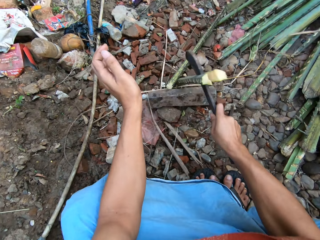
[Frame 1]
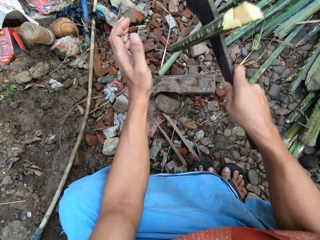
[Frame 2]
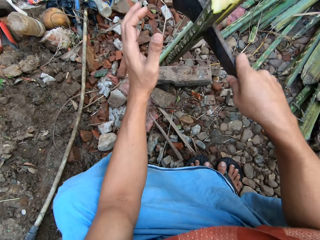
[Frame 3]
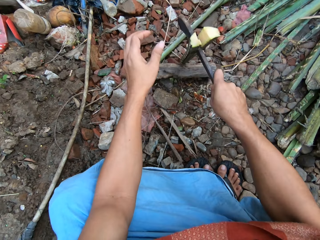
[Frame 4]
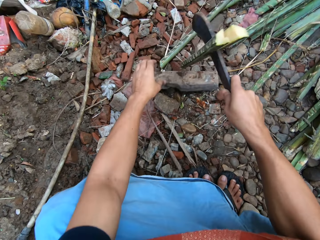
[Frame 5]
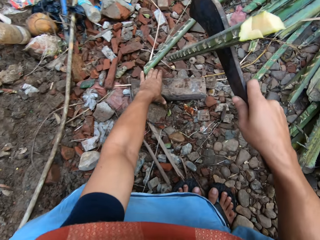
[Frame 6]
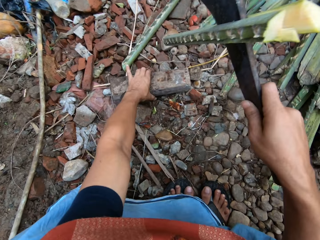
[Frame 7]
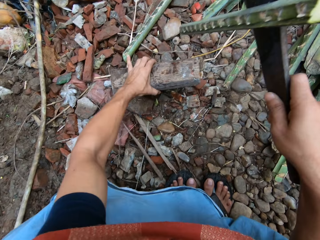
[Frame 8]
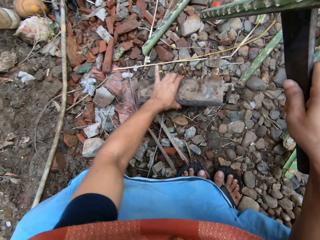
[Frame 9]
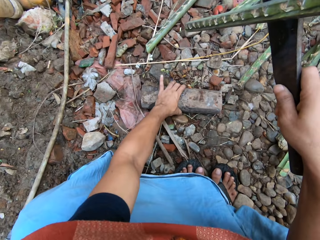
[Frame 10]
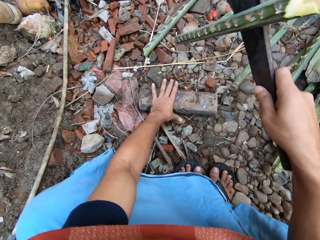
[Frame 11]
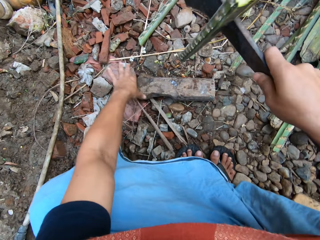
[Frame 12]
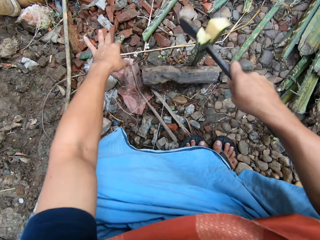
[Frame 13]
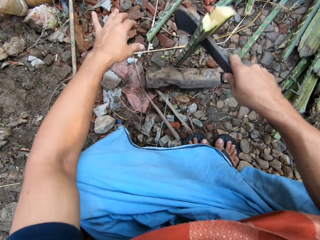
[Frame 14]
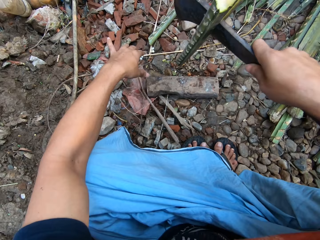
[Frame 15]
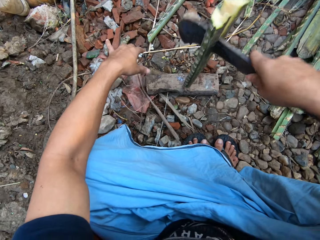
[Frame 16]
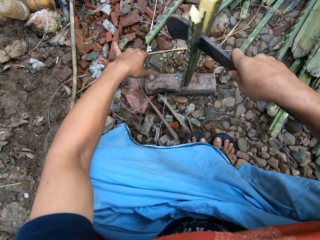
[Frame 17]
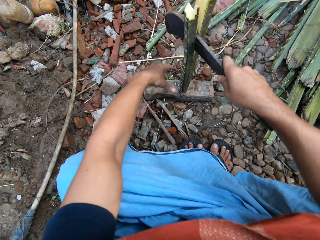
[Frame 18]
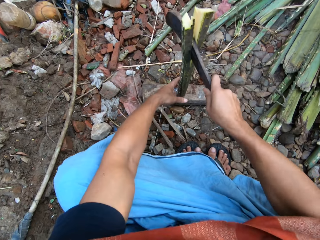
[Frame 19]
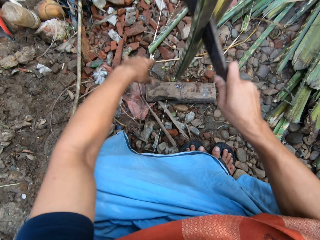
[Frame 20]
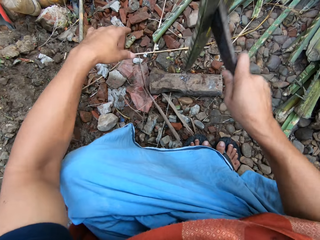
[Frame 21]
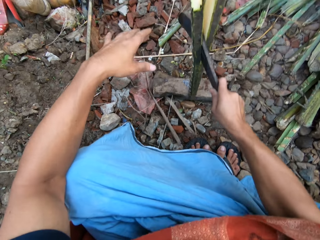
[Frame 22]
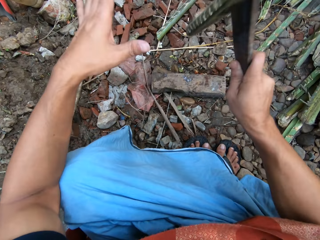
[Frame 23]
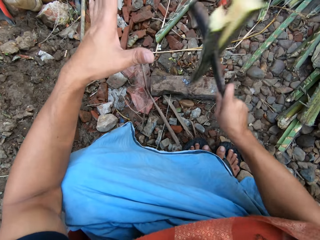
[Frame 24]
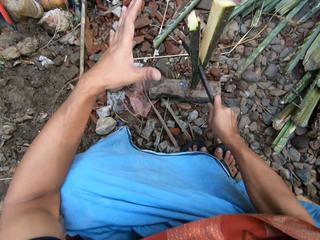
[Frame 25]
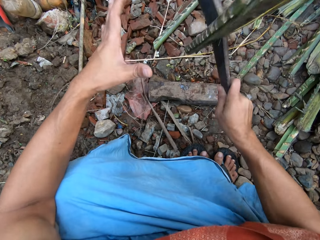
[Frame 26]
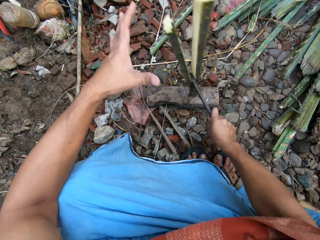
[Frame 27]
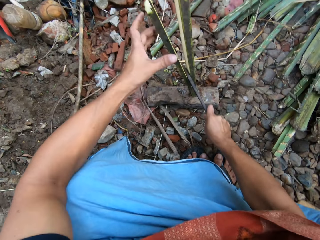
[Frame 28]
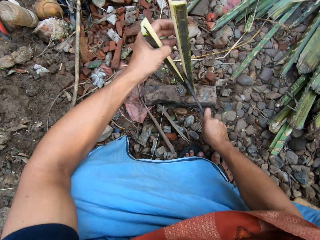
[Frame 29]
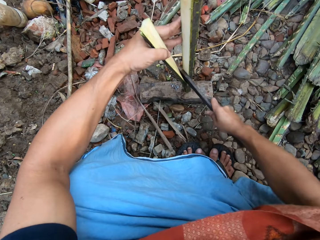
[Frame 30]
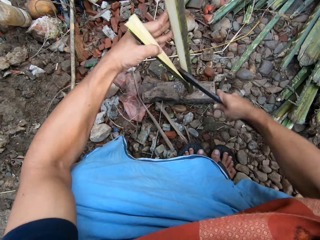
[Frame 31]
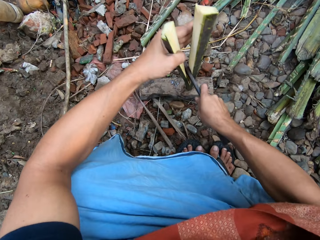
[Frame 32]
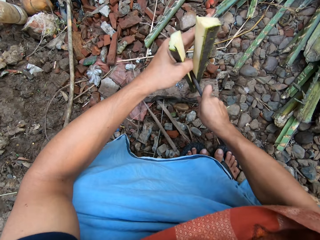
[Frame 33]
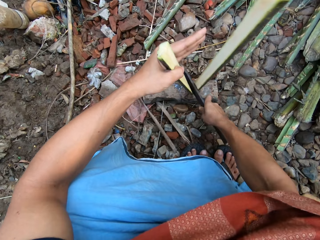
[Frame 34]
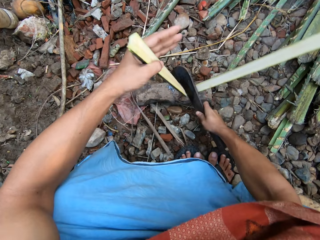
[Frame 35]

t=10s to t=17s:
The camera wearer adjusts the cutting block with his left hand. He splits the short bamboo on the cutting block with the pruning knife in his right hand.

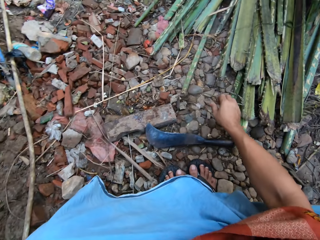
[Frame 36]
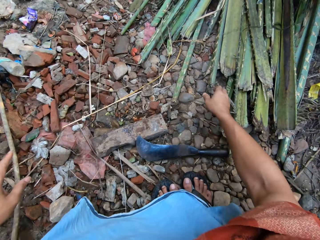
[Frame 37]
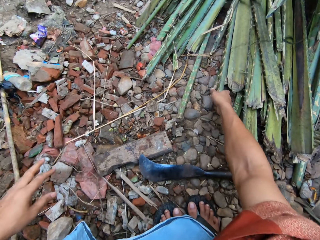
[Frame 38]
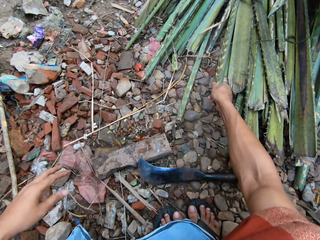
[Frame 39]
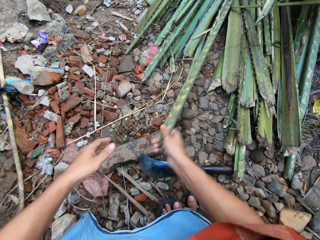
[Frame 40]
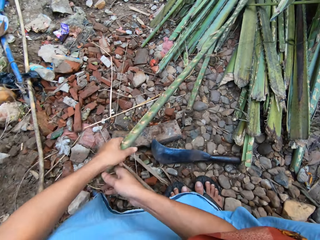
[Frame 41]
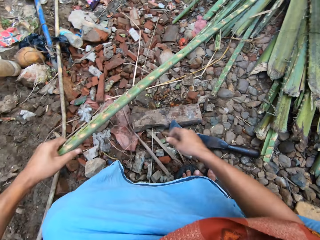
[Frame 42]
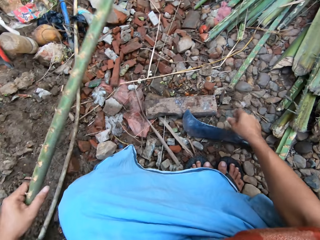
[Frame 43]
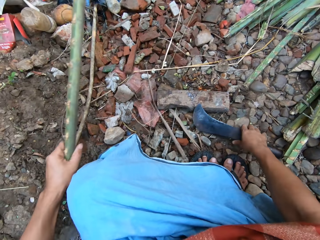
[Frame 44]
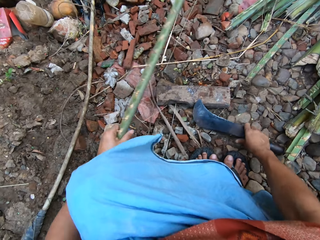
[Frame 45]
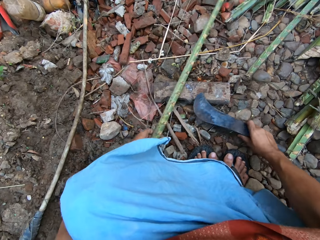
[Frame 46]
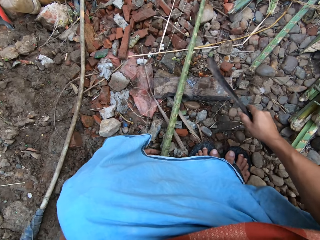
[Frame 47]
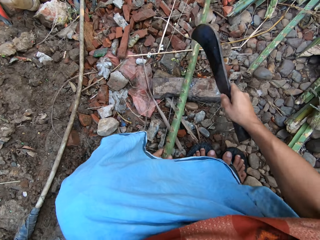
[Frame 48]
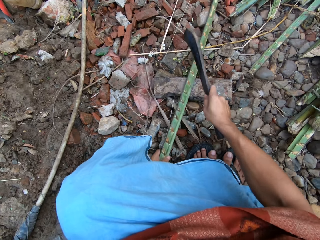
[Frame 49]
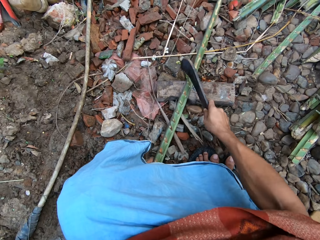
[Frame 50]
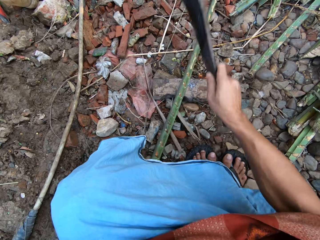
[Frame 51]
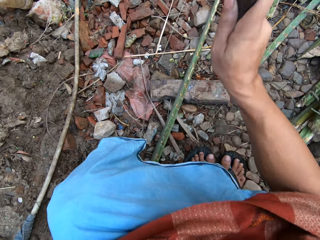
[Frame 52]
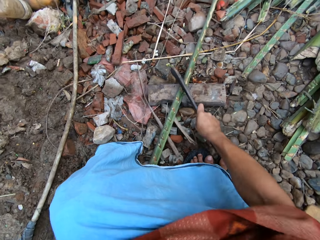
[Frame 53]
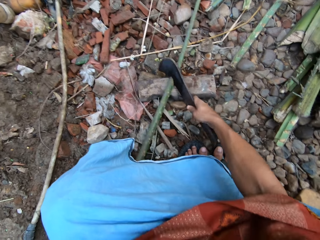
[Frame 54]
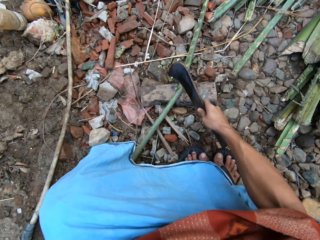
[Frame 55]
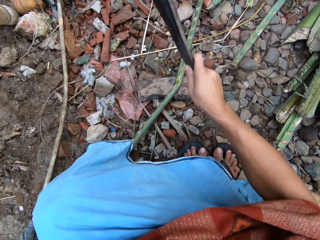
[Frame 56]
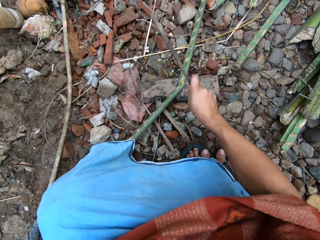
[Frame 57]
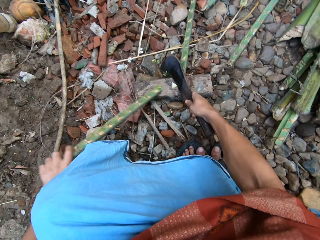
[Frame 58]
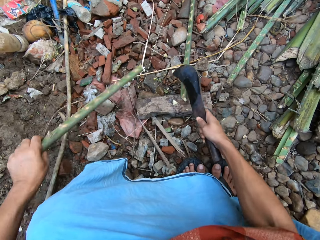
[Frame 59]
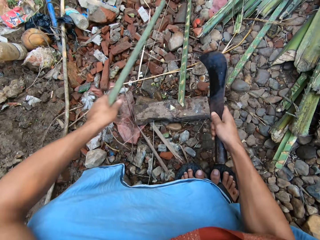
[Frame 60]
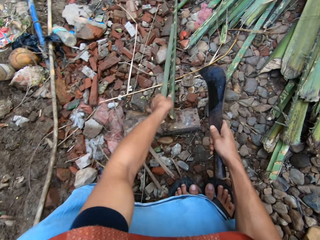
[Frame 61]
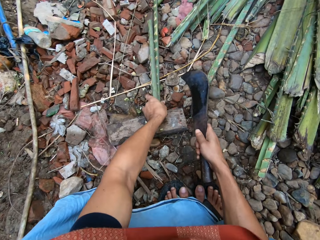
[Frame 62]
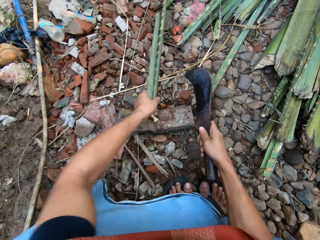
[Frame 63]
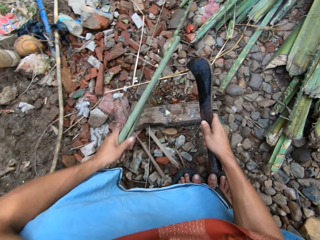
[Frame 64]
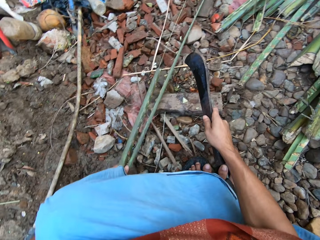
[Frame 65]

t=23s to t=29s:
The camera wearer puts the piece of plant fiber aside. He picks up another long bamboo rod from the bunch of bamboo rods with his right hand. He cuts the long bamboo on the cutting block with the pruning knife in his right hand. He adjusts the long bamboo on the cutting block with his left hand.

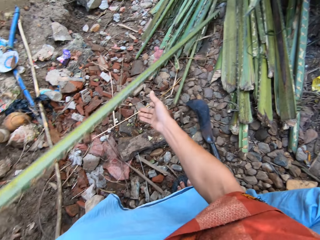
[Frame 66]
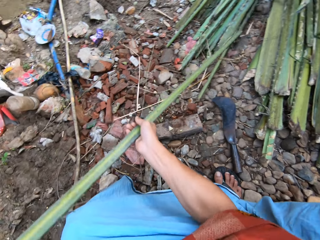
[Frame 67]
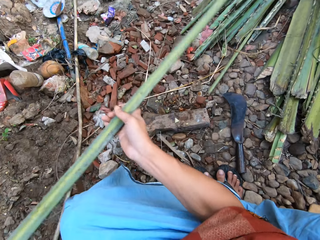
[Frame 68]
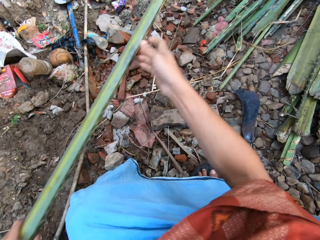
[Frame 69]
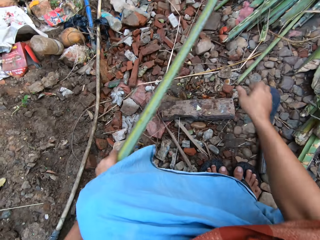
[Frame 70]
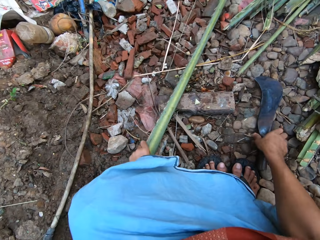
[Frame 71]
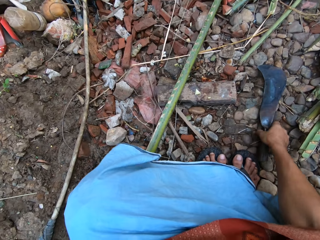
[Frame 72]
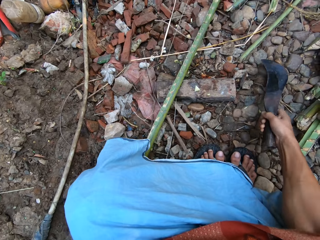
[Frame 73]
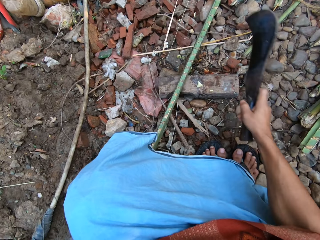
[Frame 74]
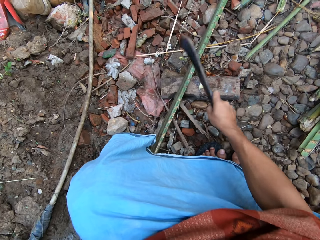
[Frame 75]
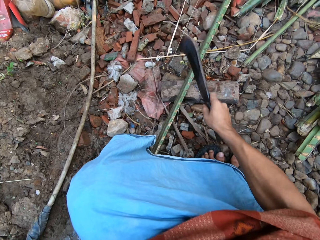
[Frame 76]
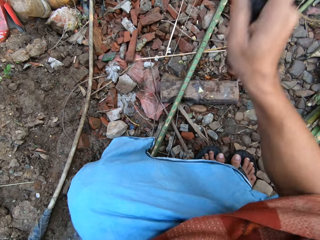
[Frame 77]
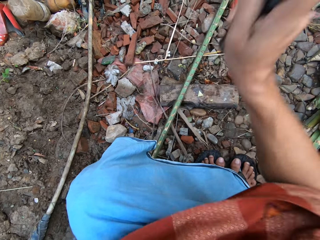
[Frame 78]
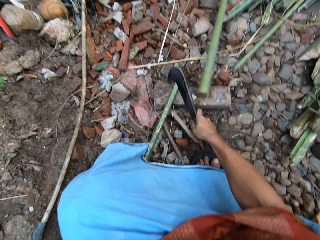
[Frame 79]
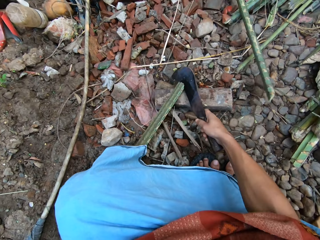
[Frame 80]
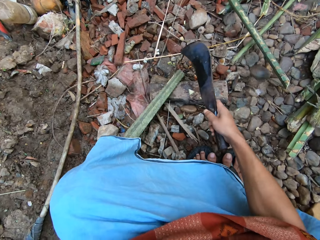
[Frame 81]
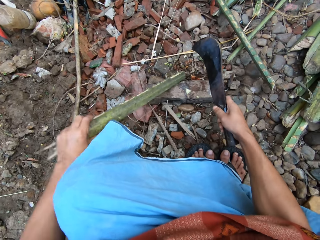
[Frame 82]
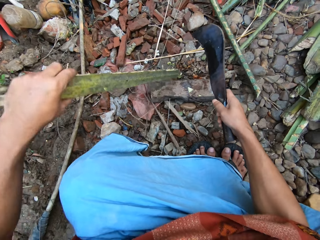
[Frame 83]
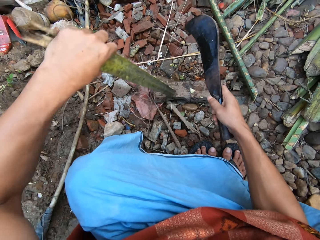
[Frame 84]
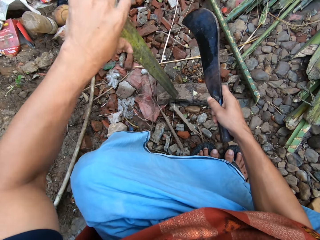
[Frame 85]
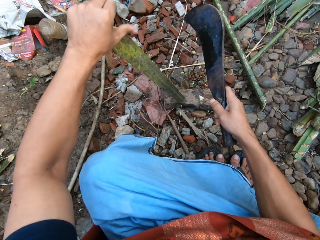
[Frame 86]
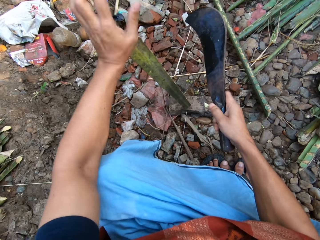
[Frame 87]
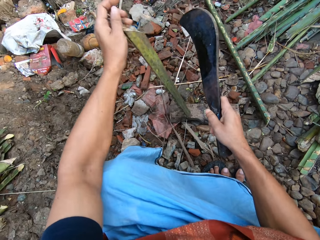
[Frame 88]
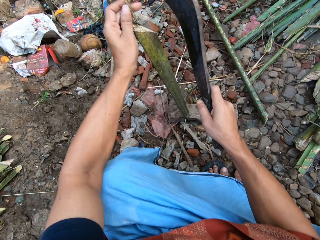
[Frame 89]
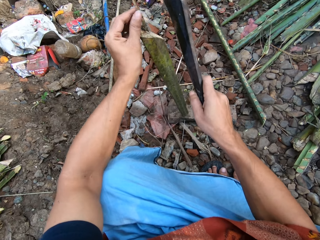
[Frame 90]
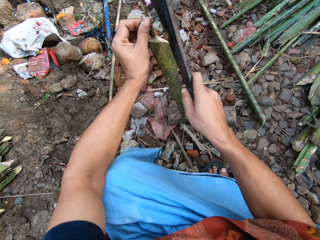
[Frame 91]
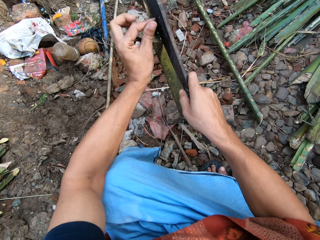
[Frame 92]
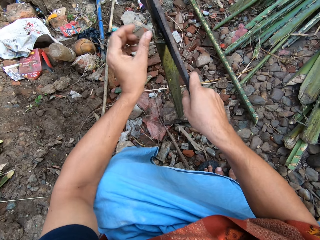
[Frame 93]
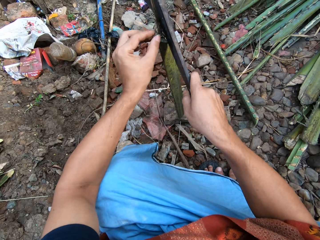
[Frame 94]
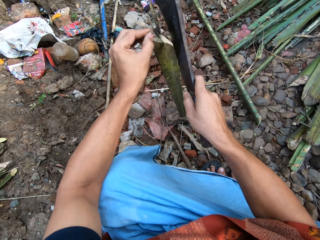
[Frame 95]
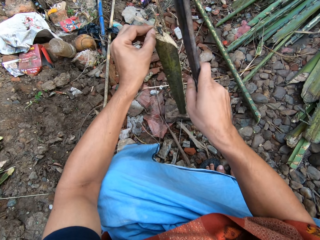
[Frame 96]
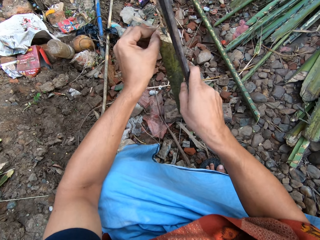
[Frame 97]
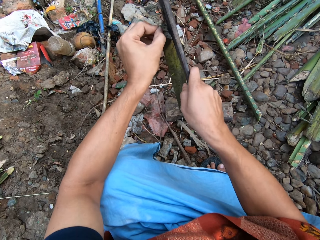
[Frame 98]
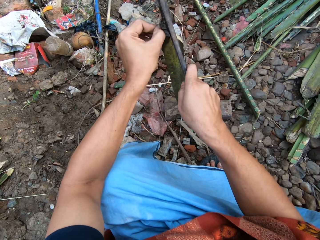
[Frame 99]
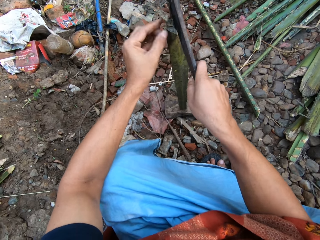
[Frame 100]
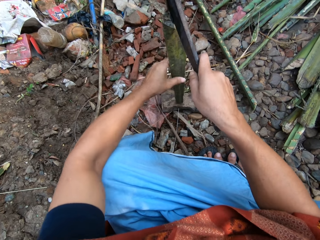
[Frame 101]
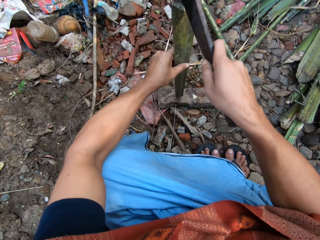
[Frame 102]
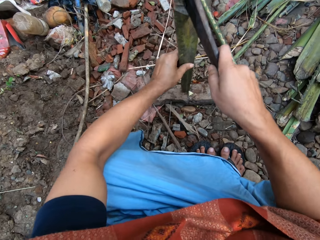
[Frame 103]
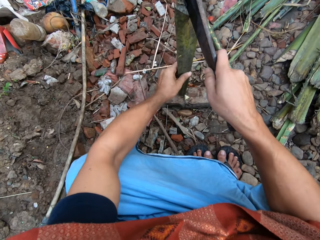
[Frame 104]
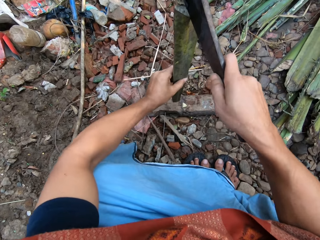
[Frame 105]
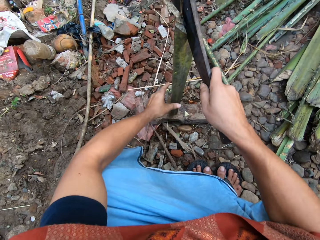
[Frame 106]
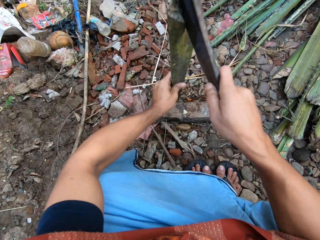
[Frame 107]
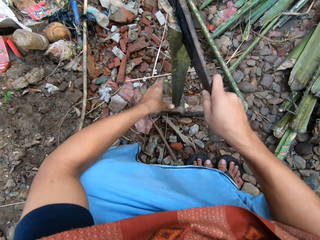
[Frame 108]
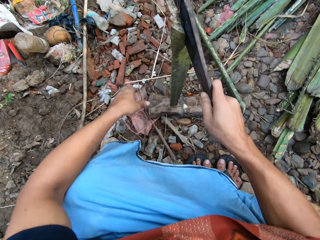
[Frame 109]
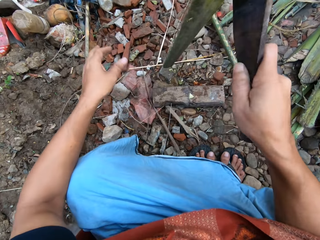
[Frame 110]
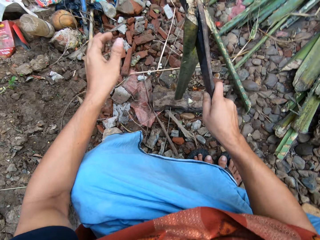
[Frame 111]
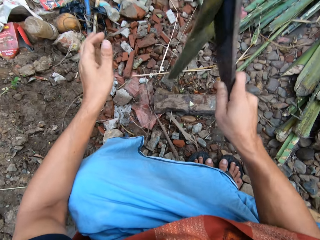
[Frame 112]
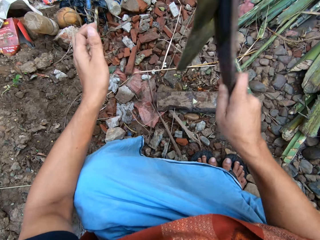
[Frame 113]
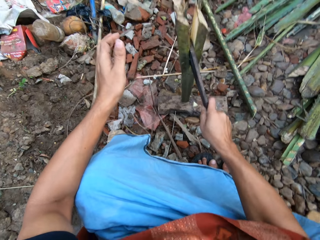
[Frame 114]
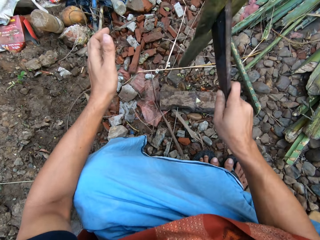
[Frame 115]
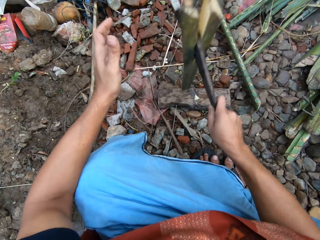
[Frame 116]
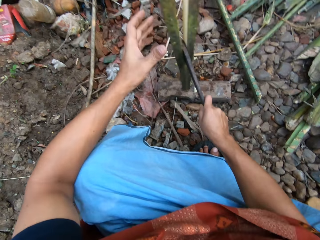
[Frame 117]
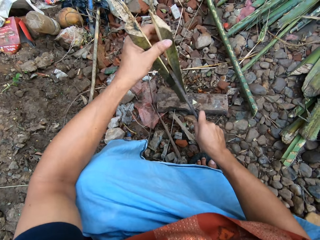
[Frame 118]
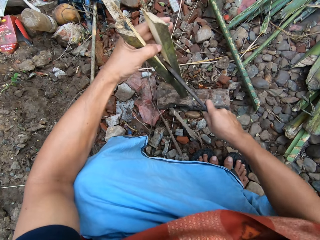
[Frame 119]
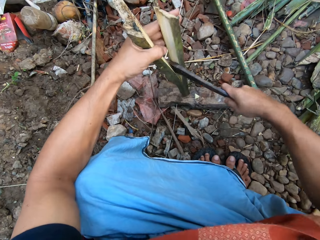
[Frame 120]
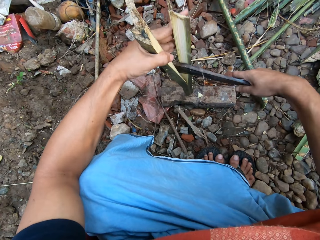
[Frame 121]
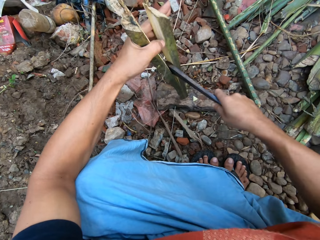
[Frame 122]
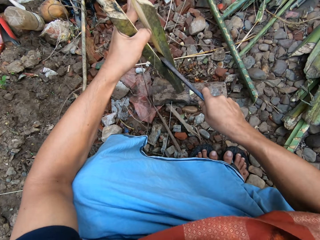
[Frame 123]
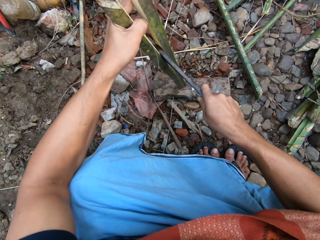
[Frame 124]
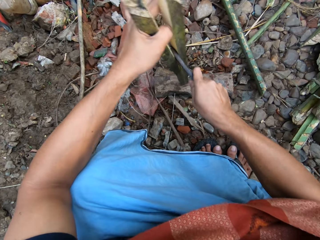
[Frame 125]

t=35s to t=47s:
The camera wearer cuts the long bamboo on the cutting block with the pruning knife in his right hand. He adjusts the short bamboo on the cutting block with his left hand. He splits the short bamboo on the cutting block with the pruning knife in his right hand.
